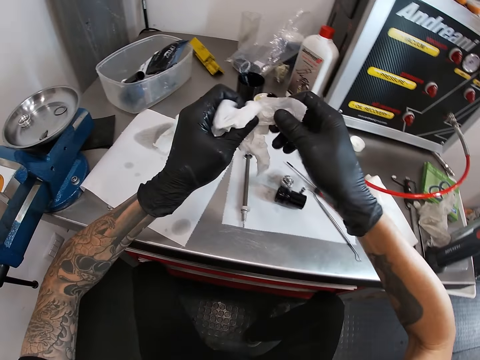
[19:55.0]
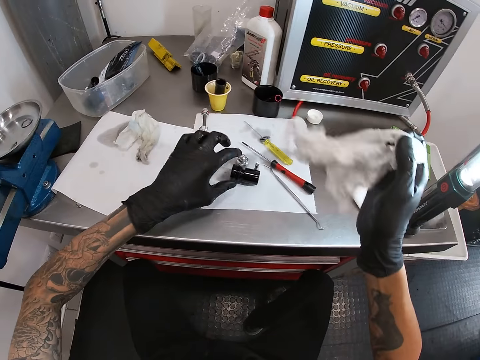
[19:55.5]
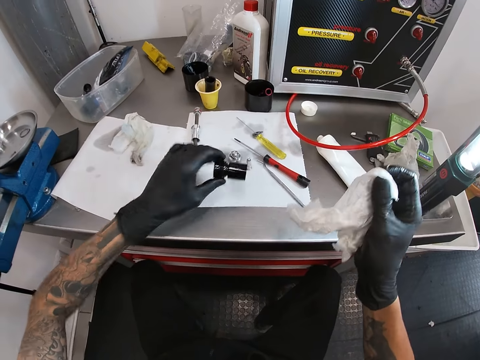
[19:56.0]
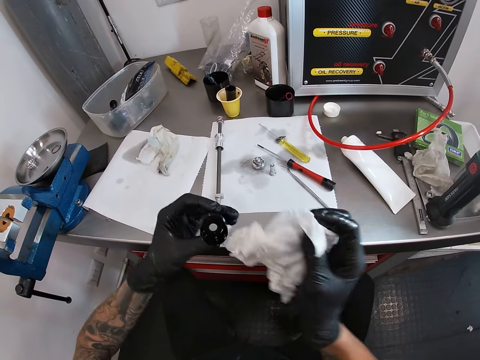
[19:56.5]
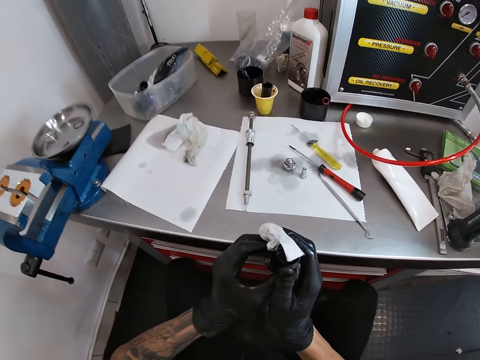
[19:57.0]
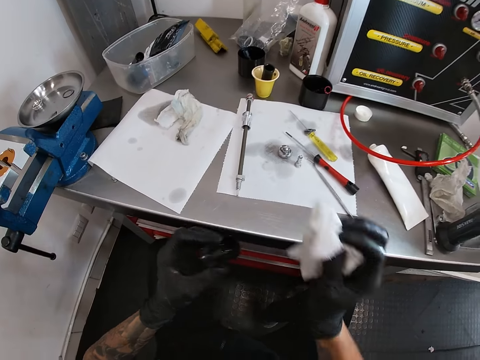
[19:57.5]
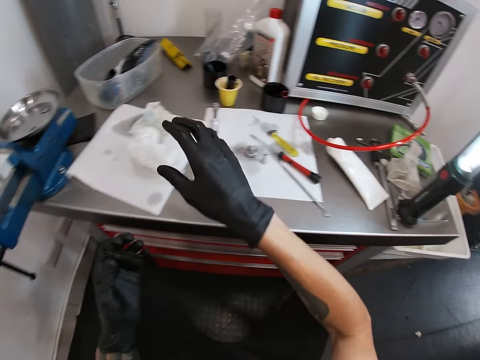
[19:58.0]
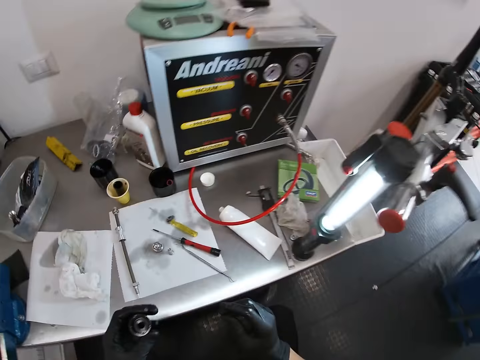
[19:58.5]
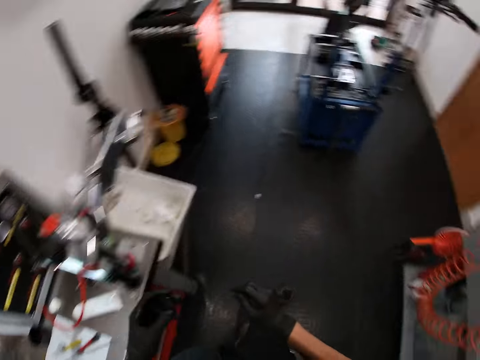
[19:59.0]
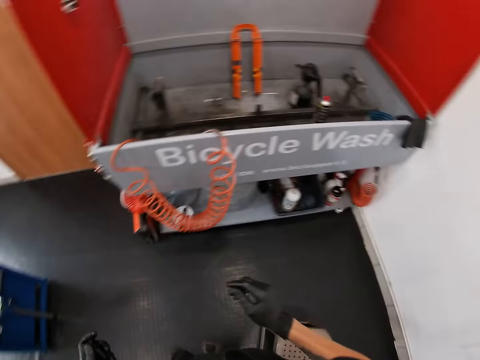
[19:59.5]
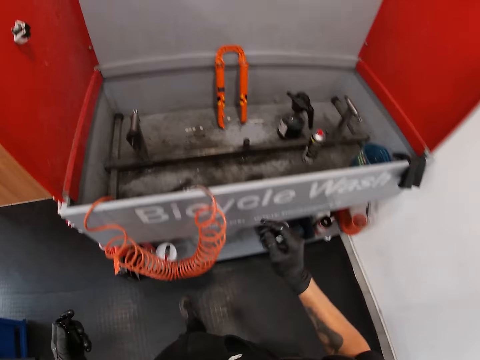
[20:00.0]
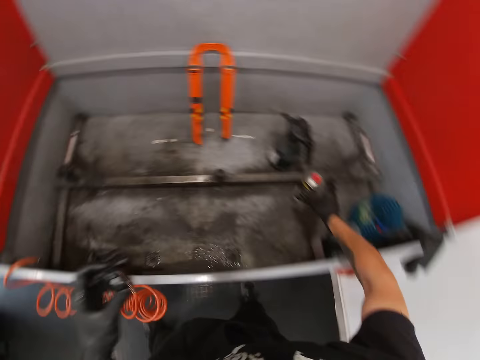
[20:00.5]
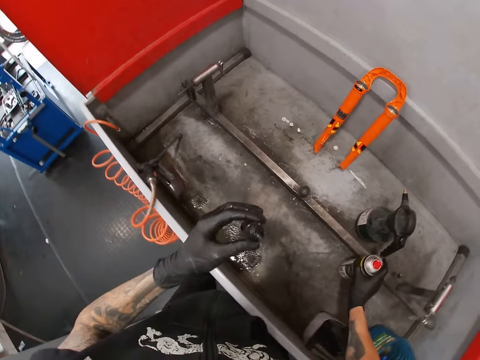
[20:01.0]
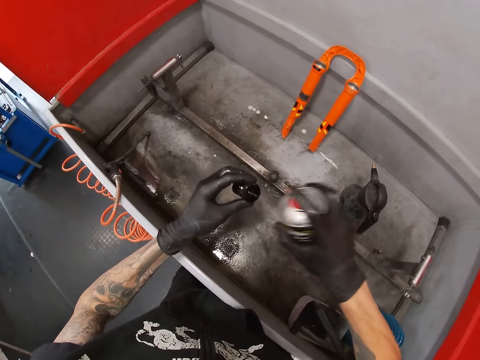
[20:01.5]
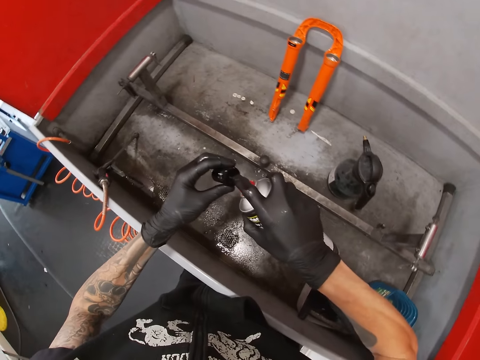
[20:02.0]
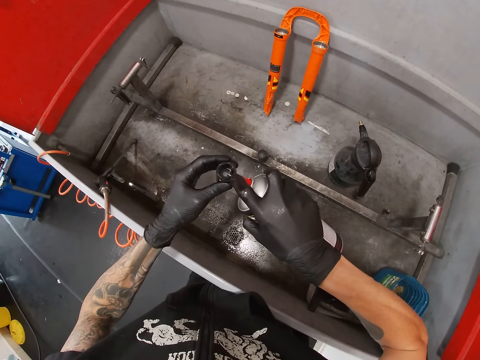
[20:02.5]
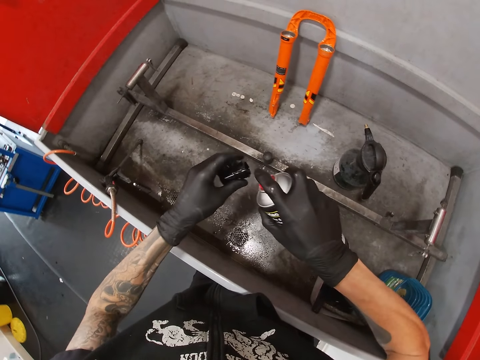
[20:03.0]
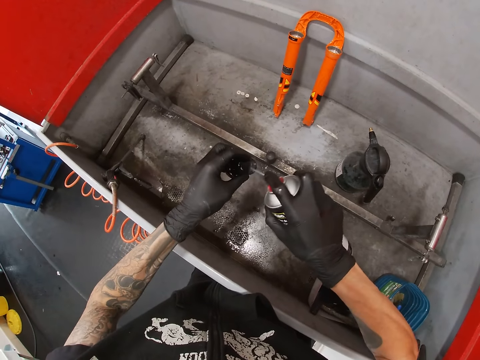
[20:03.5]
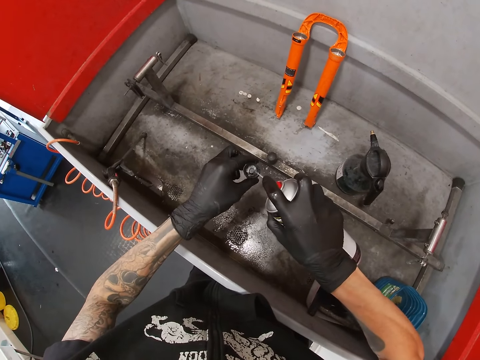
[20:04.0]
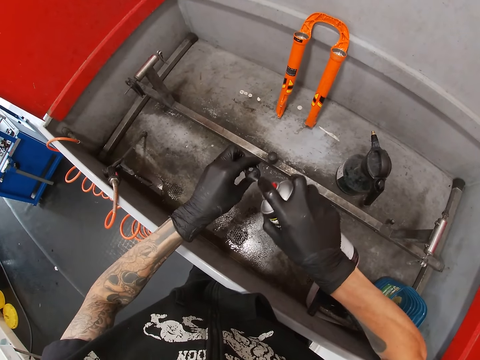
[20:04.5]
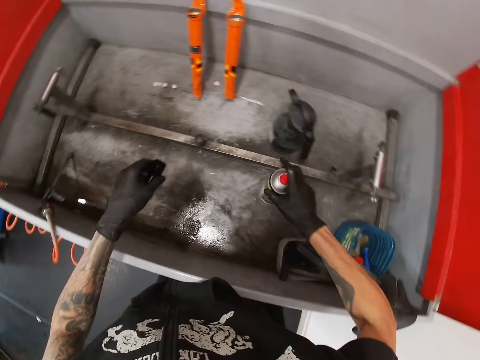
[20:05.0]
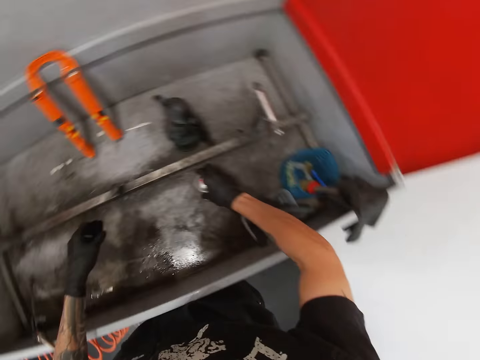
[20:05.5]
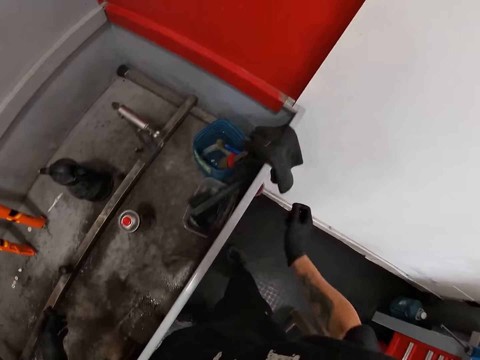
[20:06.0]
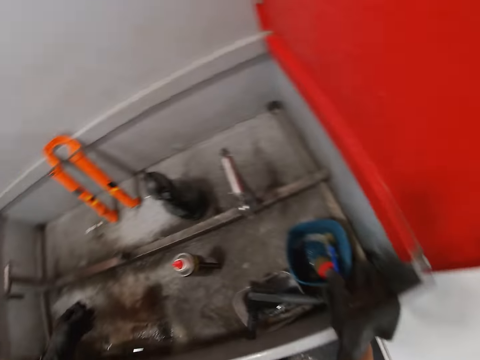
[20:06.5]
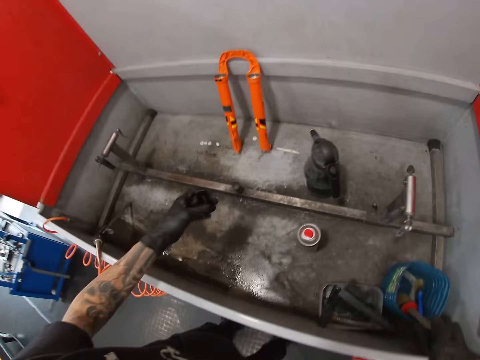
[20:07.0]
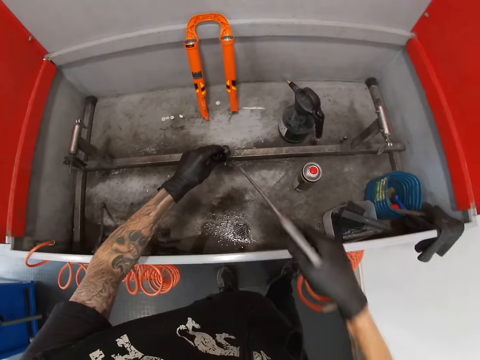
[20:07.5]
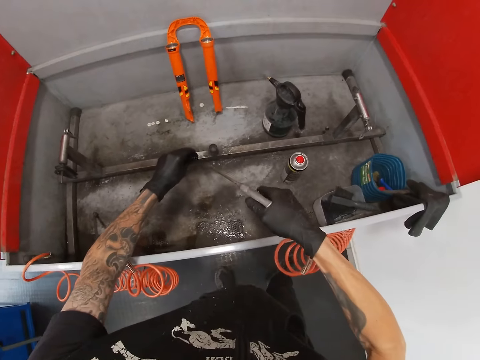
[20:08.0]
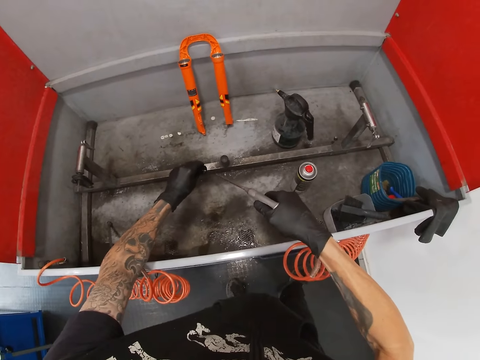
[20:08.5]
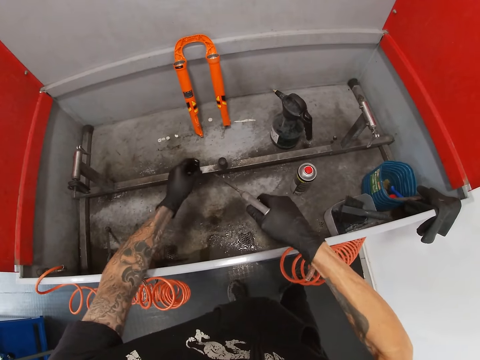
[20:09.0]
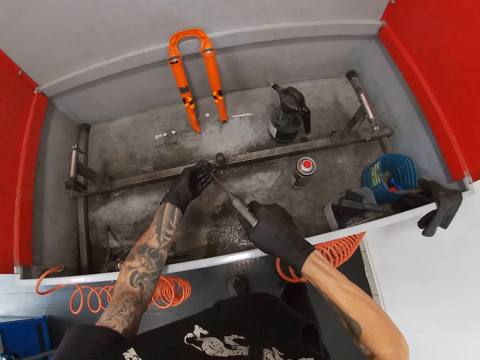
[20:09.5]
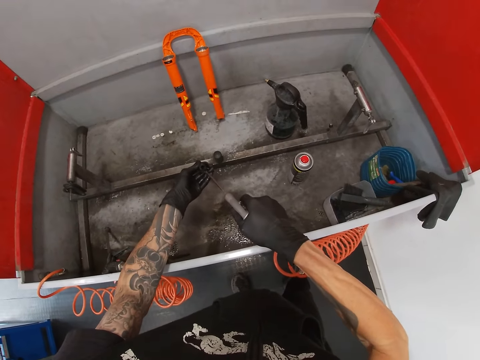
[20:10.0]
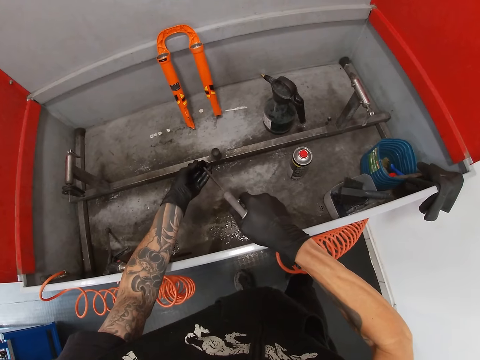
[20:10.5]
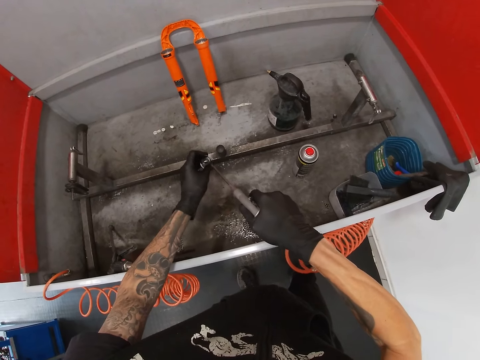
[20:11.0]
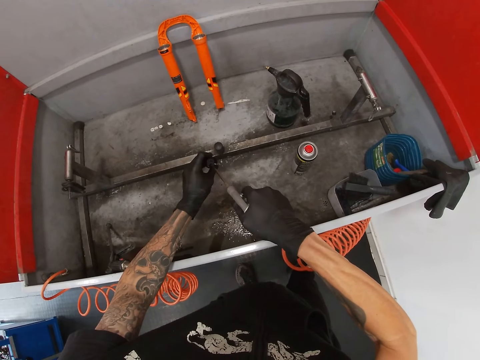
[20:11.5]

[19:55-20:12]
The camera wearer touches a tissue or serviette. He cleans the bicycle hub with the serviette in his right hand. He drops the serviette on the work table with his right hand. He walks towards a bicycle wash. He takes a spray from inside the bicycle wash with his right hand. He touches something. He sprays the bicycle hub with the spray in his right hand. He drops the spray inside the bicycle wash with his right hand. He takes the air hose from the bicycle wash with his right hand. He blows air on the bicycle hub with the air hose in his right hand.

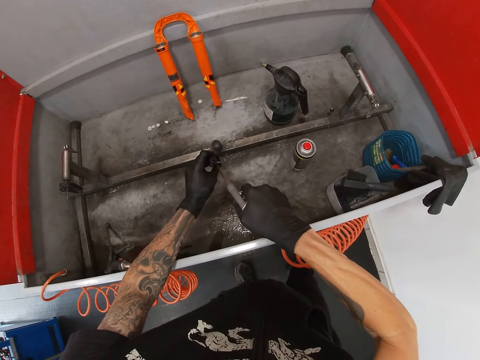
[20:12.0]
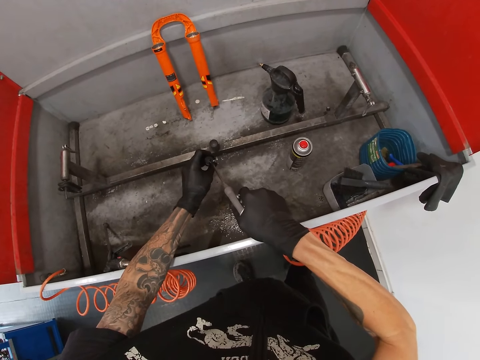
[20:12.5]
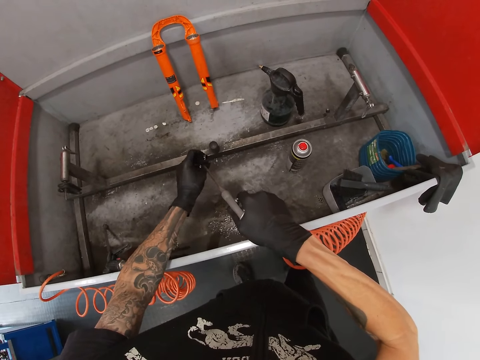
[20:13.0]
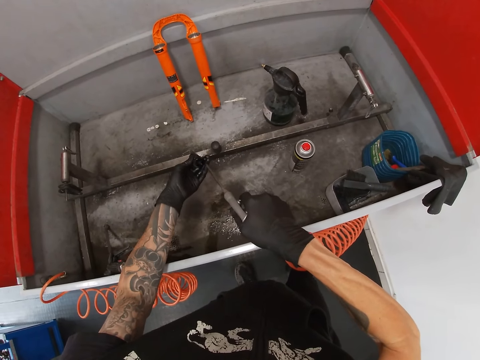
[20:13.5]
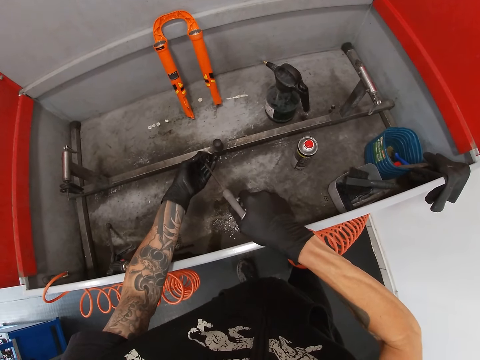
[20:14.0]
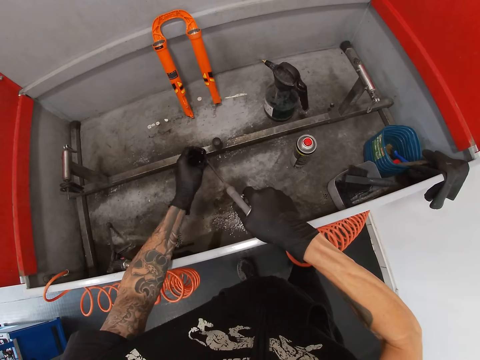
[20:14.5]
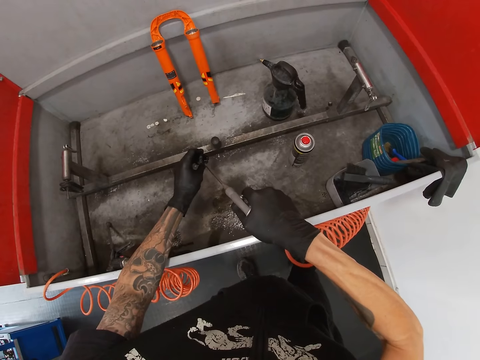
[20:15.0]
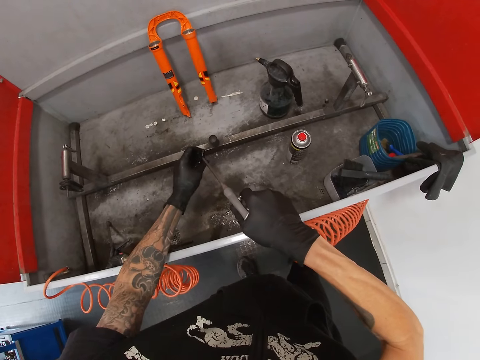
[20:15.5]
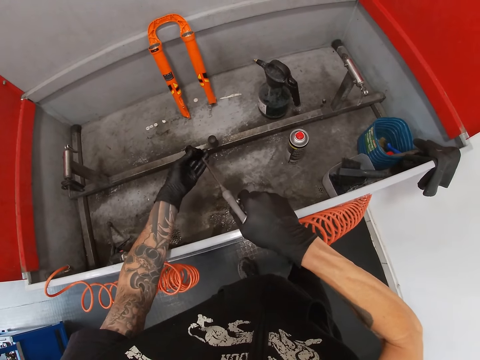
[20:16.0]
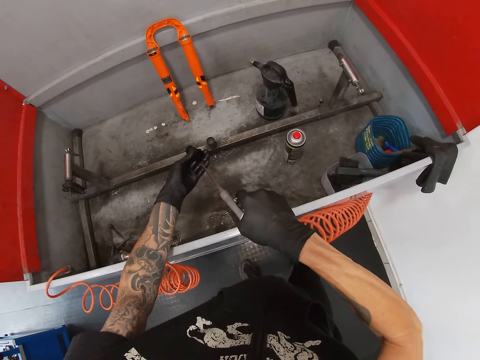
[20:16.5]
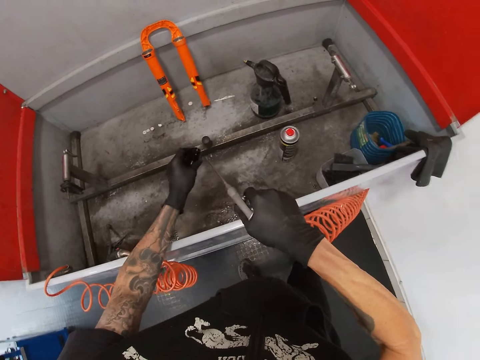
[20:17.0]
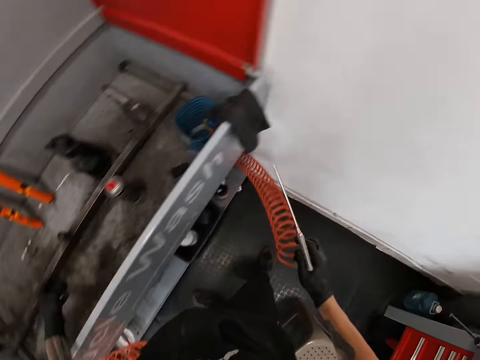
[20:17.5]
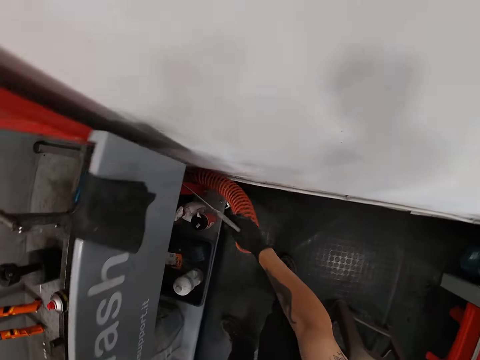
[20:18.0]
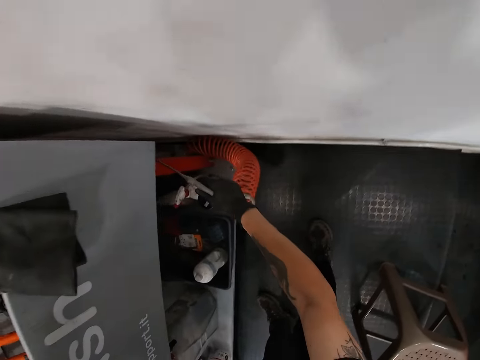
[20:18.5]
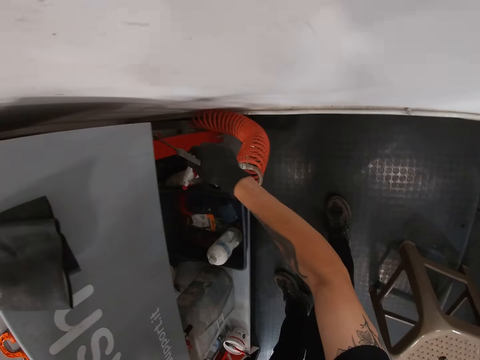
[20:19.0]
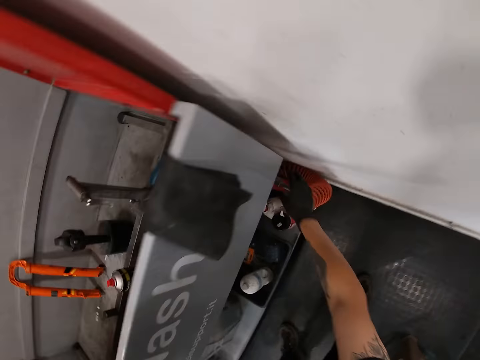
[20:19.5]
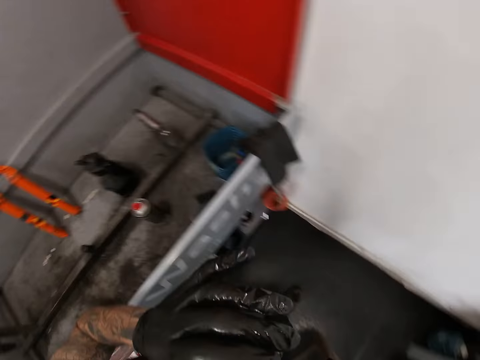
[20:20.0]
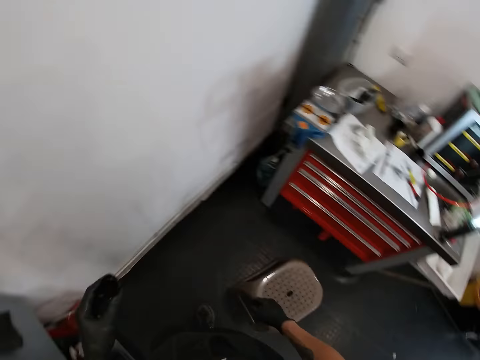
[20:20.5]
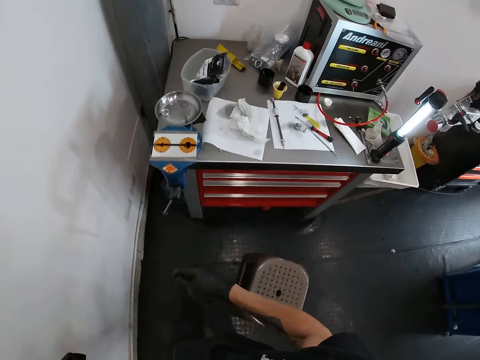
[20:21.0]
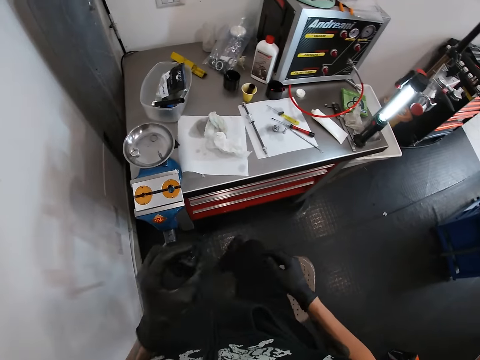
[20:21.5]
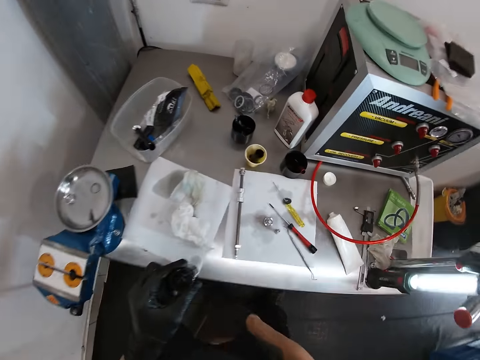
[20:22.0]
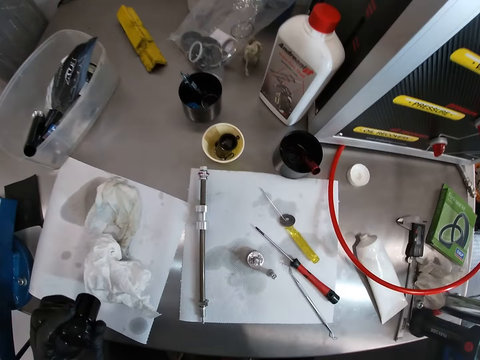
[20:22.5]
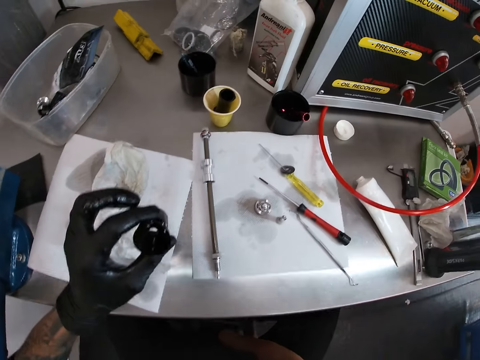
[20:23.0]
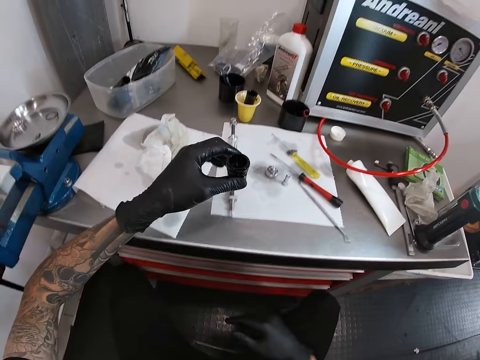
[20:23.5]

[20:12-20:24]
The camera wearer drops the air hose on the bicycle wash with his right hand. He walks.
